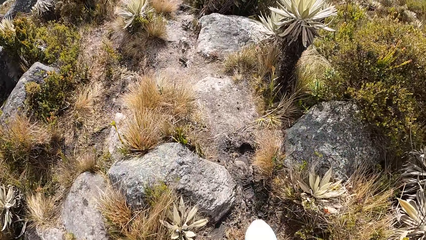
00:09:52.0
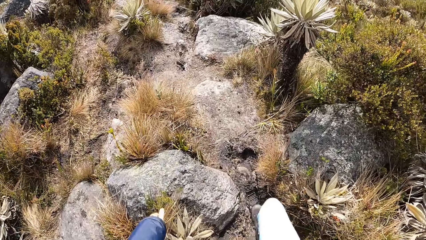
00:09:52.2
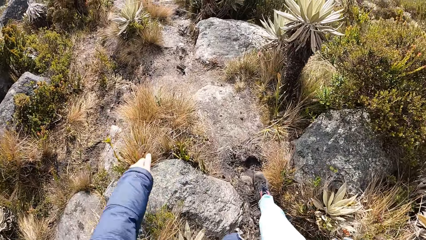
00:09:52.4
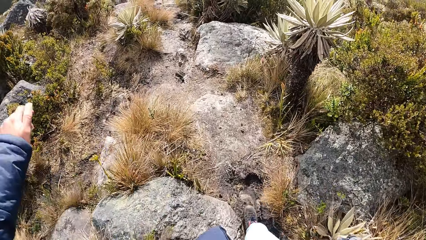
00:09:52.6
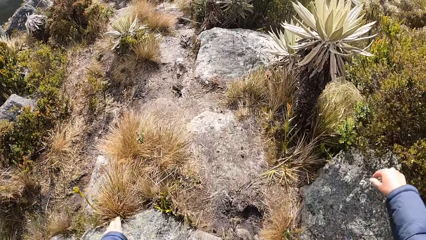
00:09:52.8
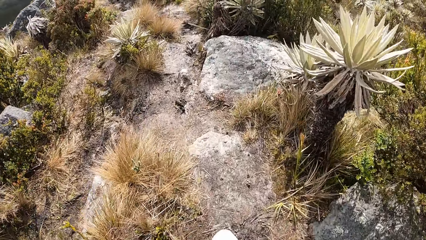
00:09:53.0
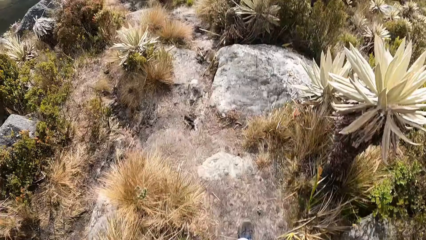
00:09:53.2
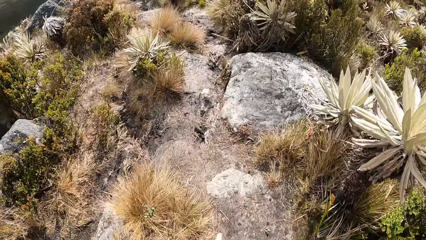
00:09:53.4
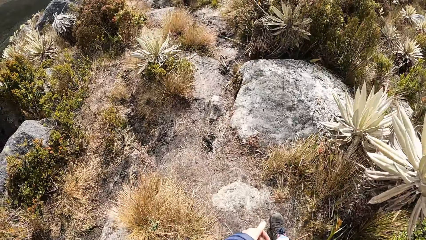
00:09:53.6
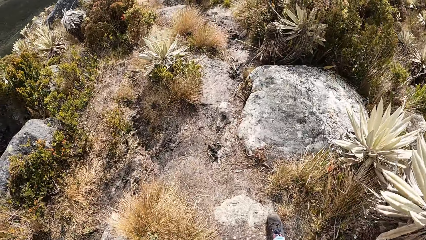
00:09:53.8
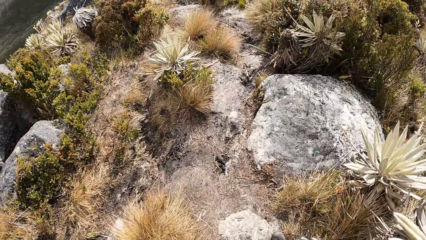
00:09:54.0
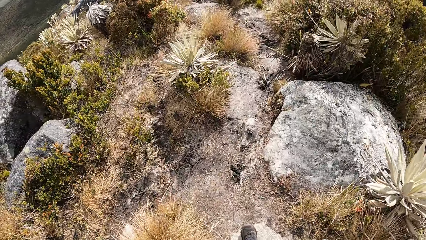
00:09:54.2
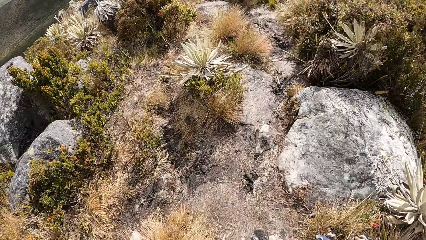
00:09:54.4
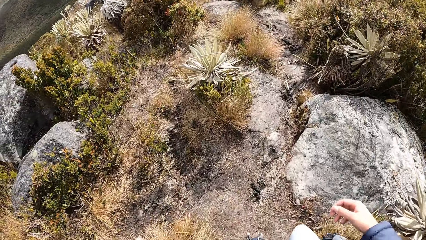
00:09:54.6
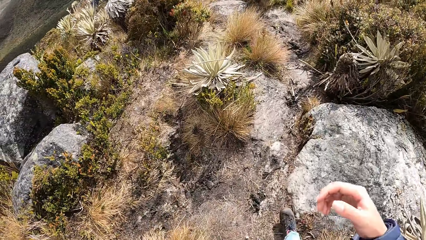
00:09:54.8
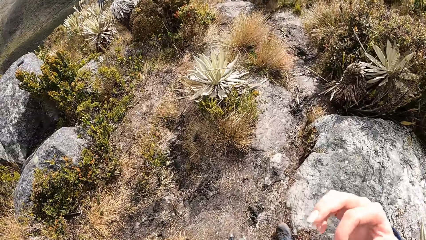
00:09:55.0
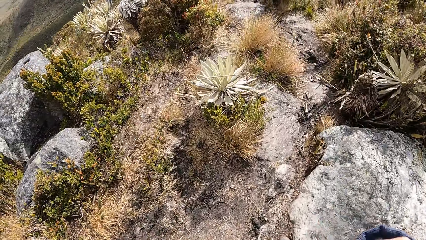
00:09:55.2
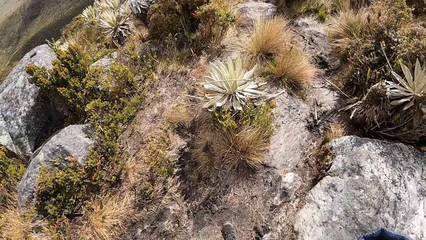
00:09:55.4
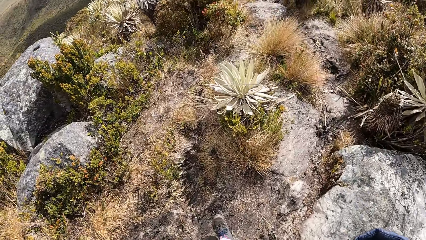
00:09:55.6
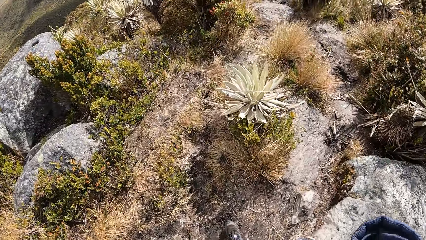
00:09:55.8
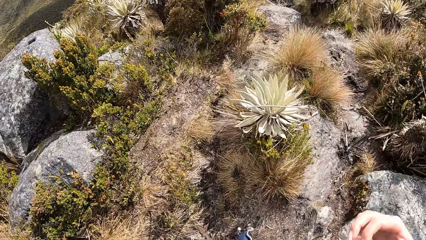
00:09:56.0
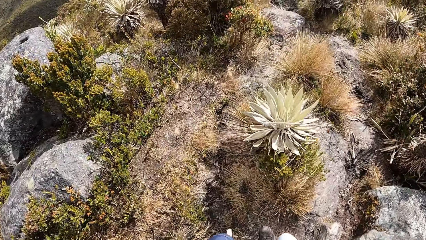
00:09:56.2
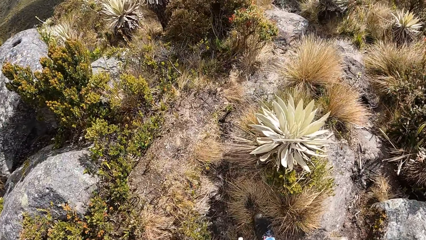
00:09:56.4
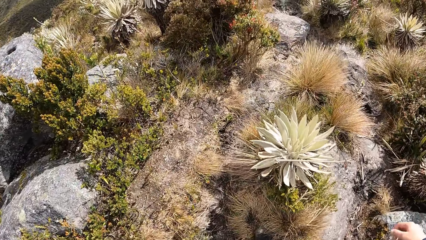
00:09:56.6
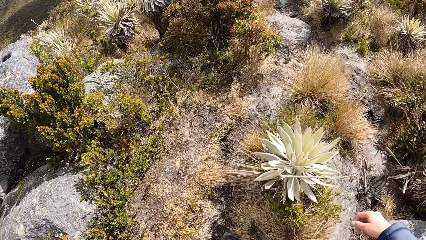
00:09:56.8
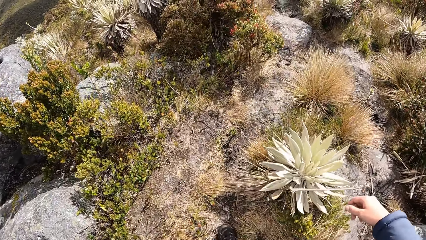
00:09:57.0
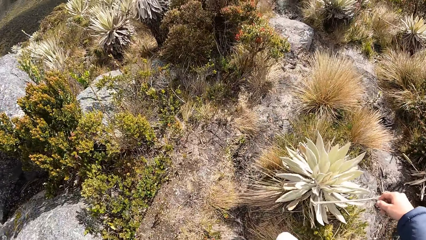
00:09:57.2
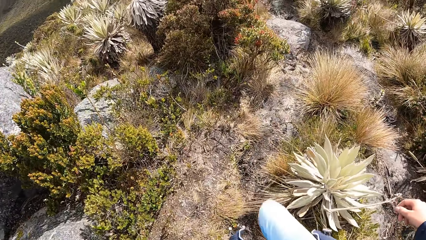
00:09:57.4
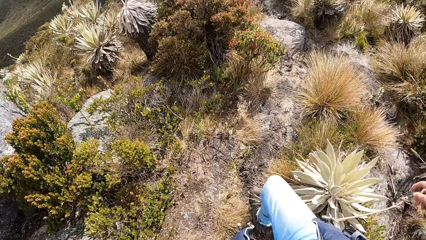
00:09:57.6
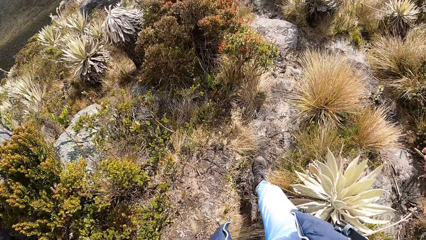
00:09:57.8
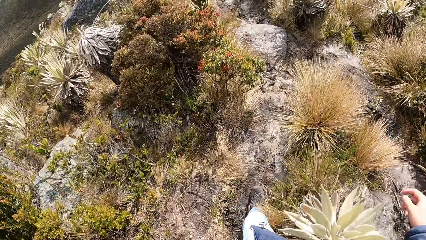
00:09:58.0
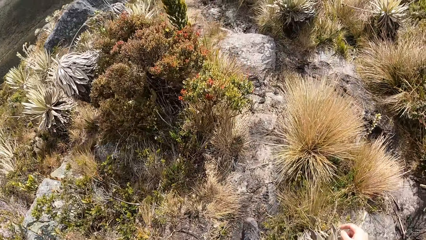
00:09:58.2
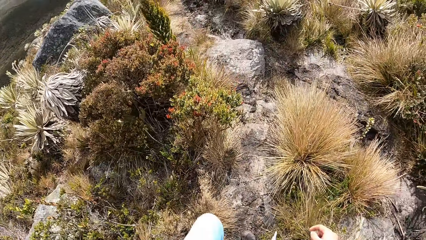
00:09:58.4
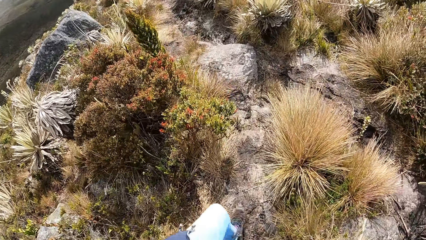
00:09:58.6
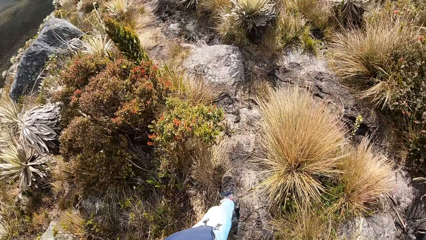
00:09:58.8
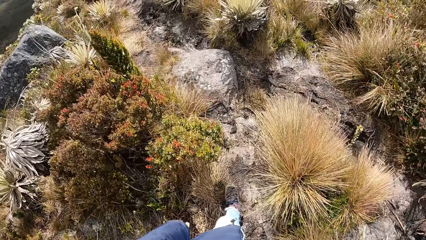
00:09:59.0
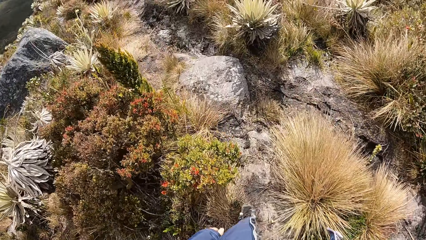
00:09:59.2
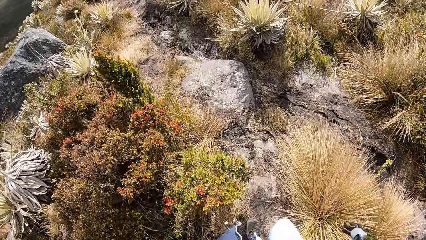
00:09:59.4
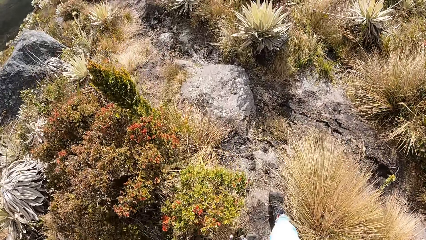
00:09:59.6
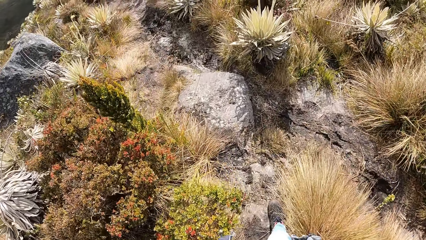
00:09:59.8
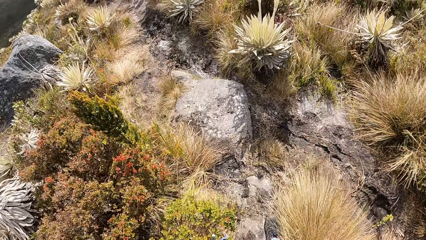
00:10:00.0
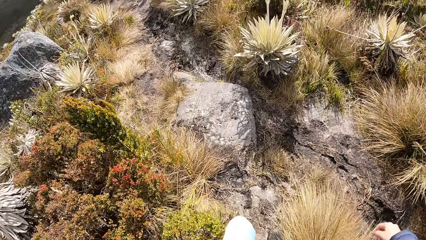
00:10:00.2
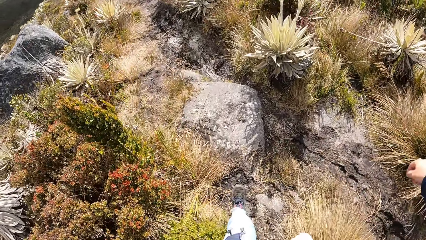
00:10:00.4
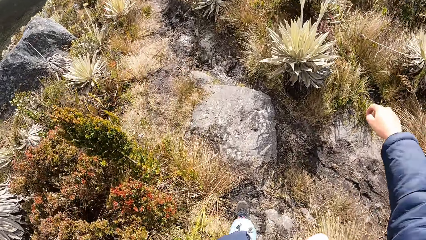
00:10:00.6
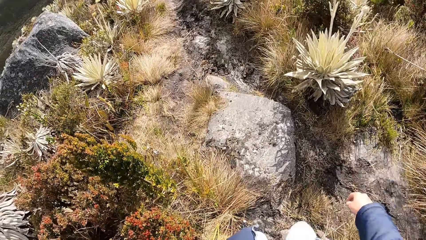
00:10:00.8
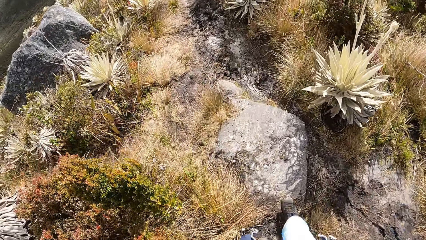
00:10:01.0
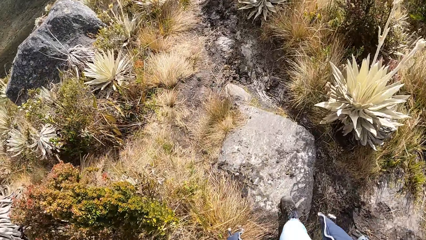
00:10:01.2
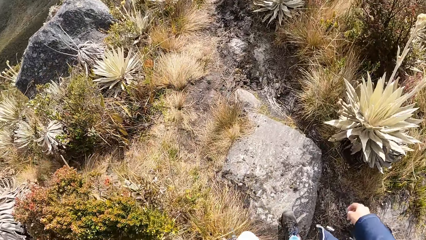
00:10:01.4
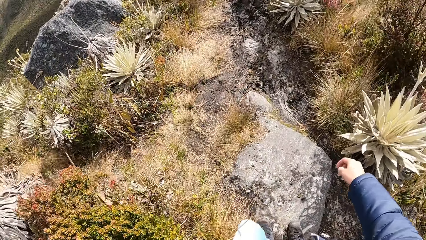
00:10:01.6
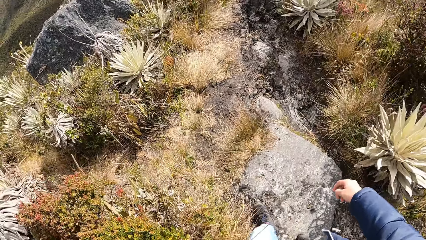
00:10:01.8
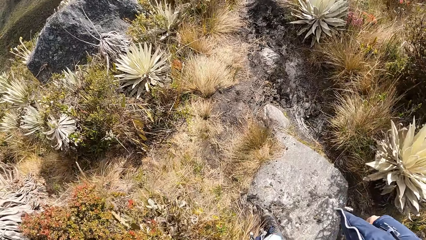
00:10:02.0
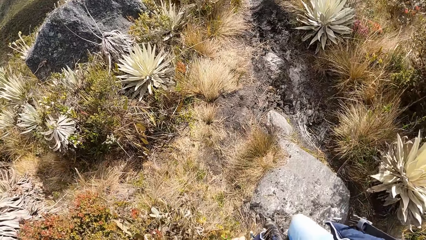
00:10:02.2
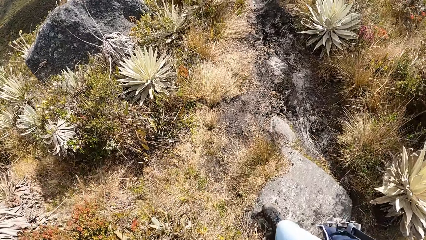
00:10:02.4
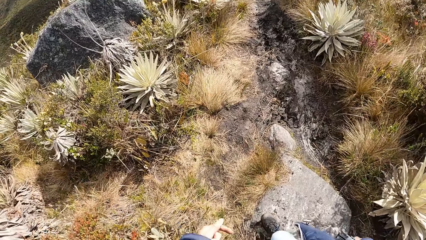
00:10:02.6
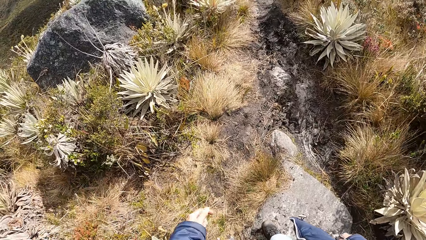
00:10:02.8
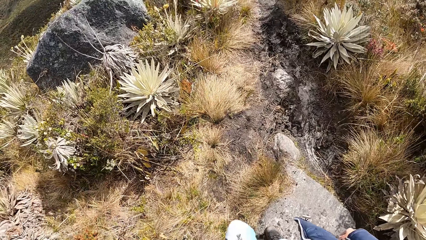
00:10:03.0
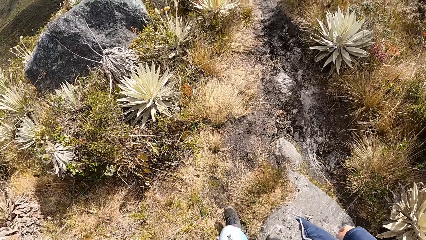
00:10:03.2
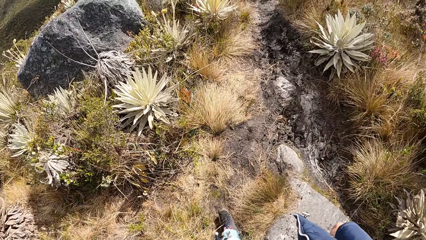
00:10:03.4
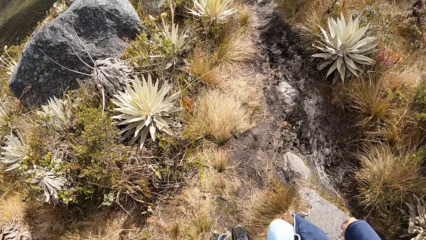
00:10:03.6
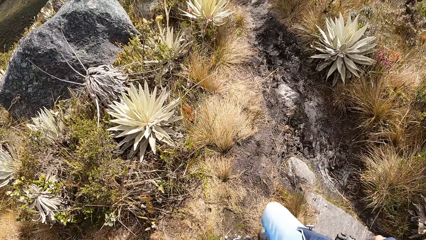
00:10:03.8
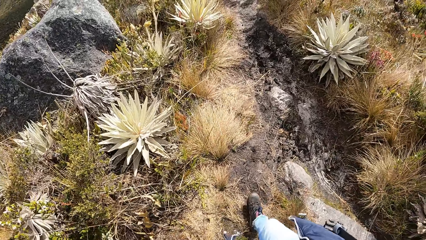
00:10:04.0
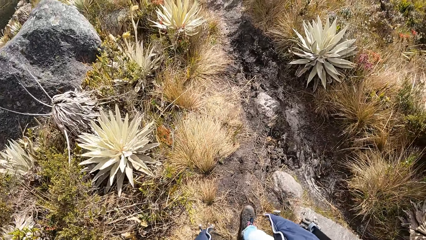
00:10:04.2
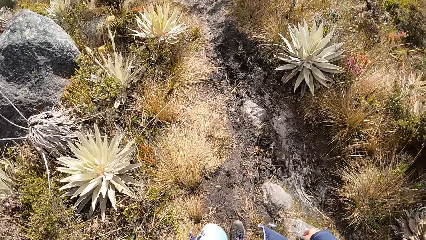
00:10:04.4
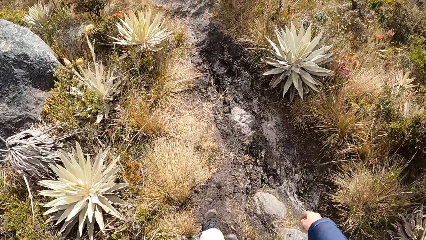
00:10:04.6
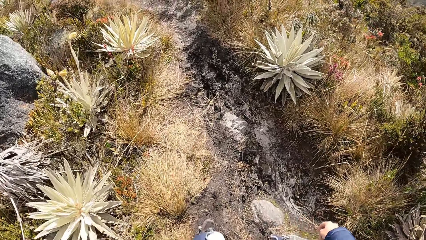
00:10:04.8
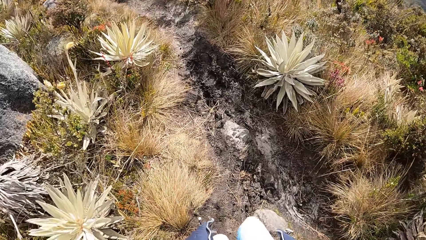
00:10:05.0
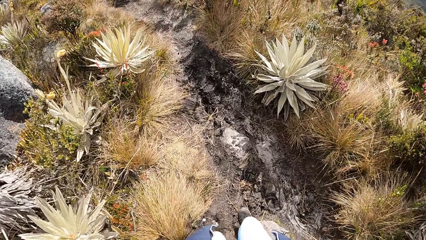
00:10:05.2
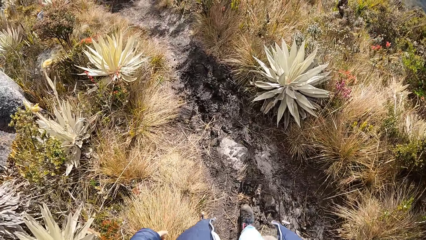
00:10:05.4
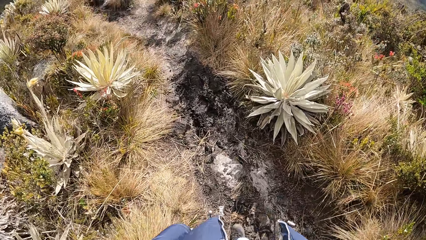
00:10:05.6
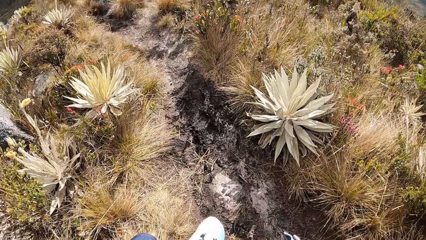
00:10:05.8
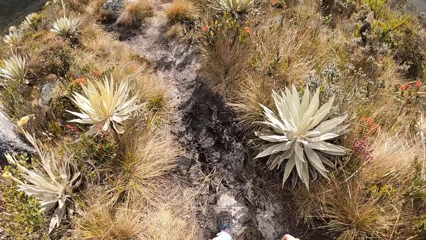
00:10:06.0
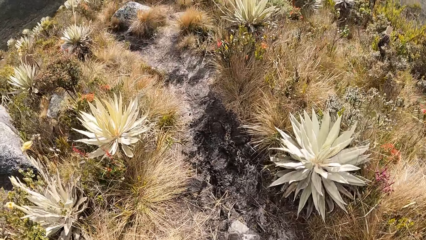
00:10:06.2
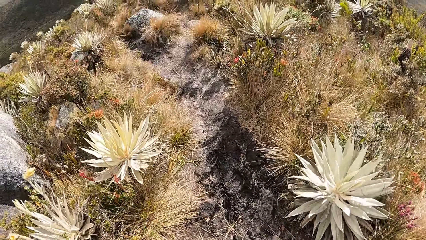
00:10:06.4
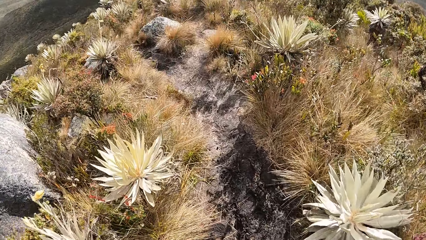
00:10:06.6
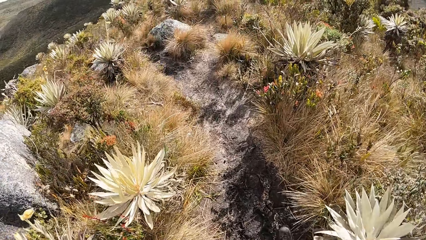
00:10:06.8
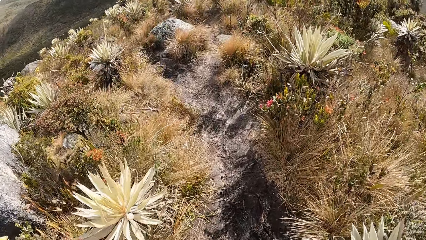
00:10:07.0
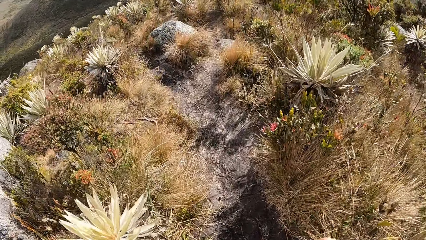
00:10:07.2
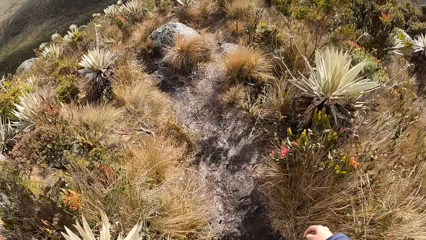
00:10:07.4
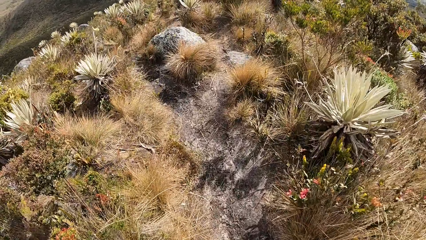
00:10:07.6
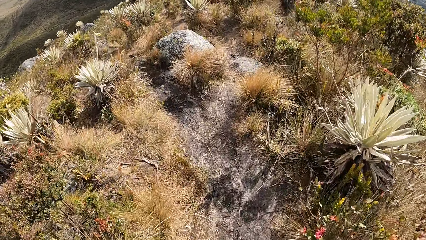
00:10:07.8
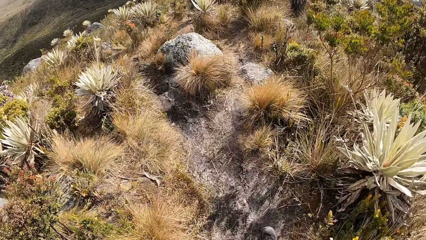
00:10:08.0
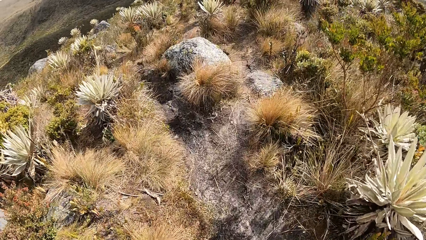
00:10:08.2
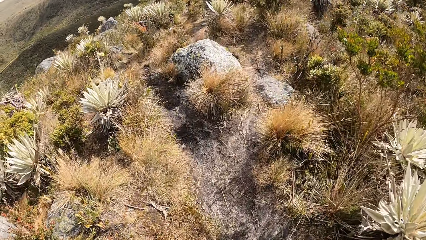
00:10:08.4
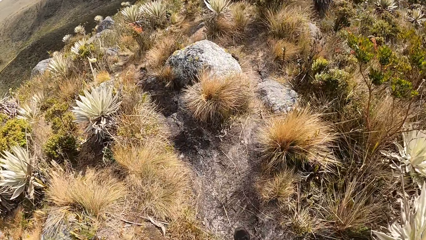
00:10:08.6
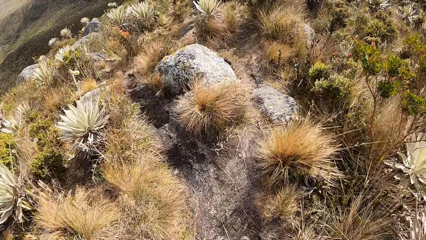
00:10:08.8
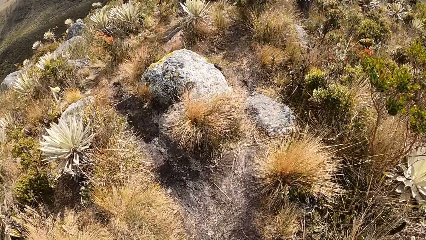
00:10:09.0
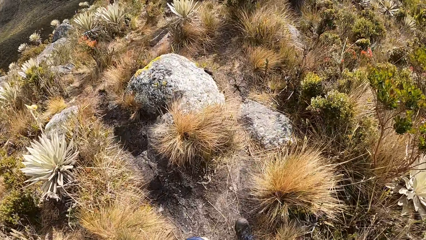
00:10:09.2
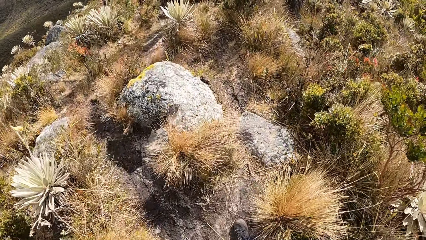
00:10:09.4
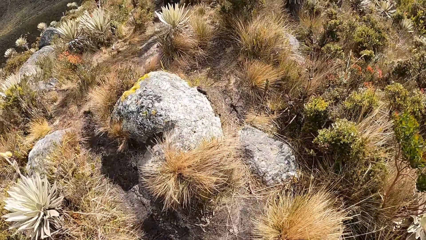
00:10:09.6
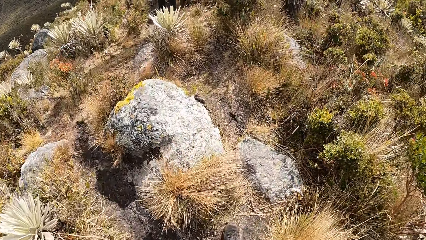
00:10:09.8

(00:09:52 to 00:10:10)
The camera wearer steps on the ground. They walk on the garden. They raise the right hand. They walk on the garden.
